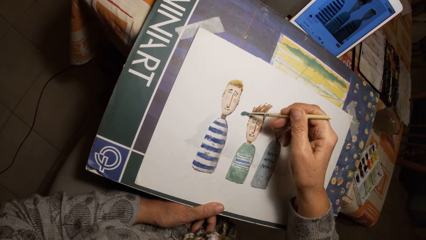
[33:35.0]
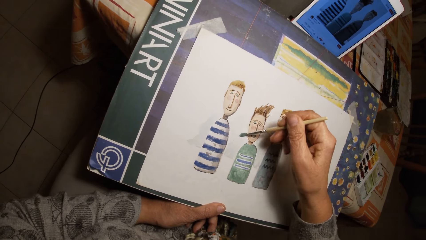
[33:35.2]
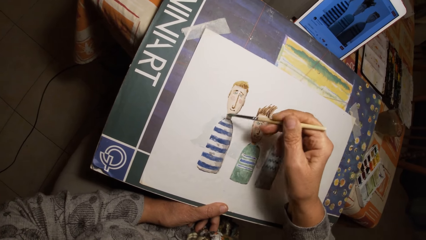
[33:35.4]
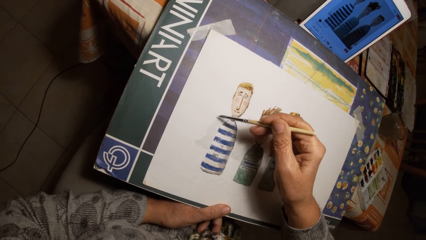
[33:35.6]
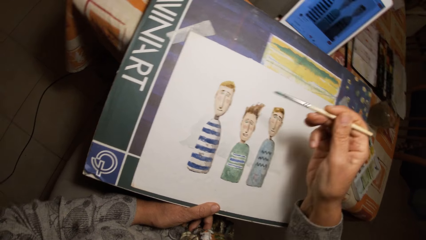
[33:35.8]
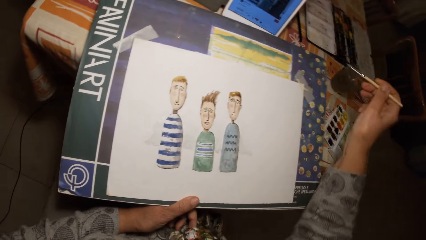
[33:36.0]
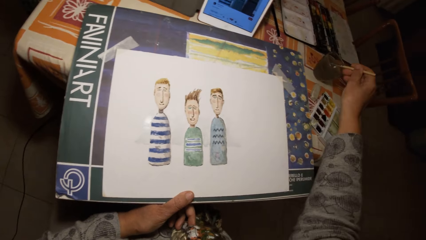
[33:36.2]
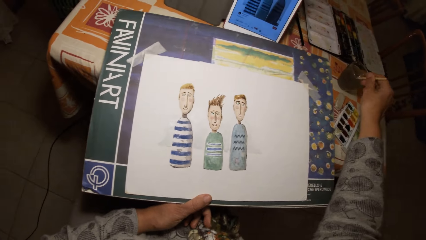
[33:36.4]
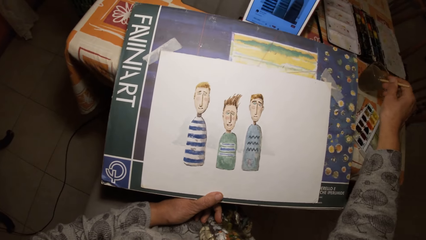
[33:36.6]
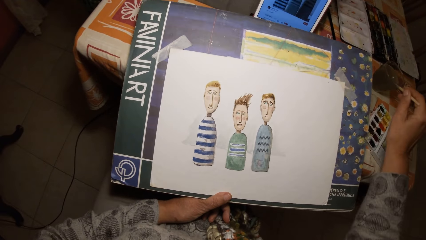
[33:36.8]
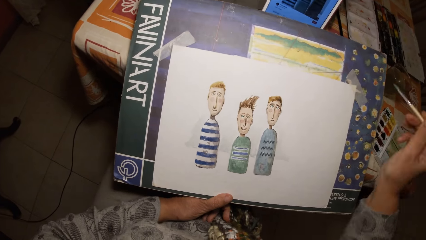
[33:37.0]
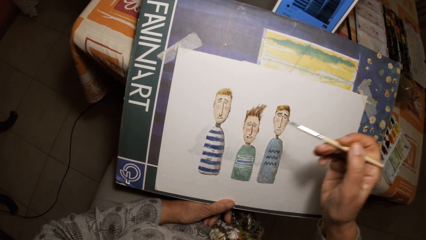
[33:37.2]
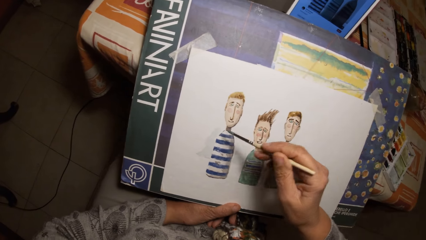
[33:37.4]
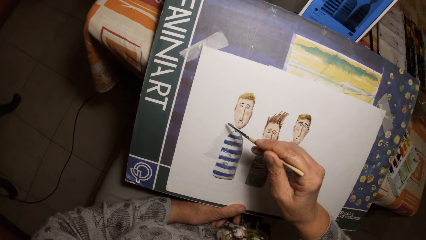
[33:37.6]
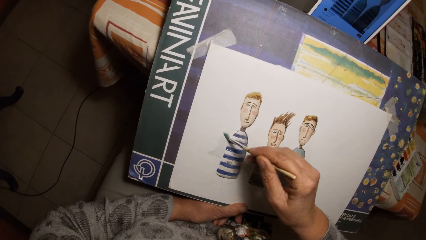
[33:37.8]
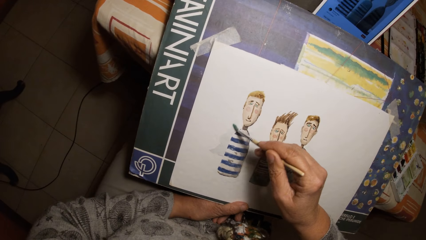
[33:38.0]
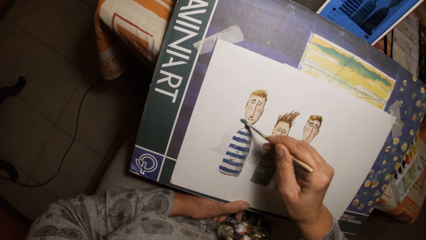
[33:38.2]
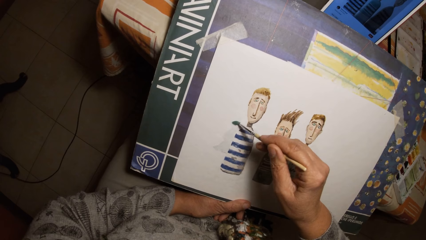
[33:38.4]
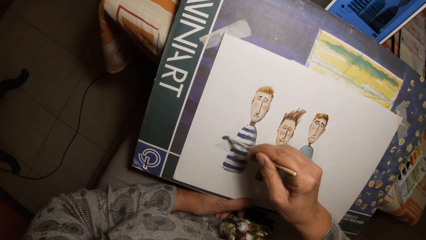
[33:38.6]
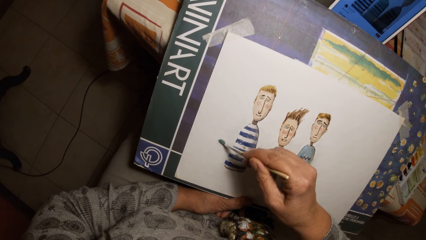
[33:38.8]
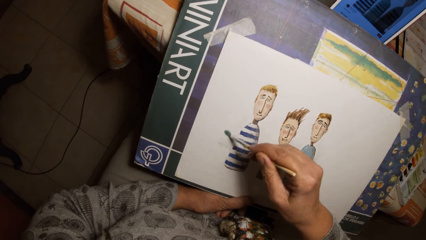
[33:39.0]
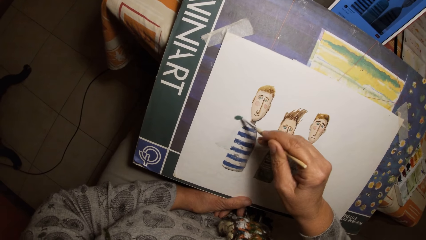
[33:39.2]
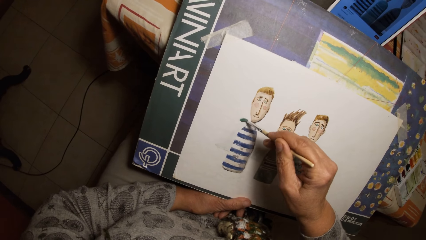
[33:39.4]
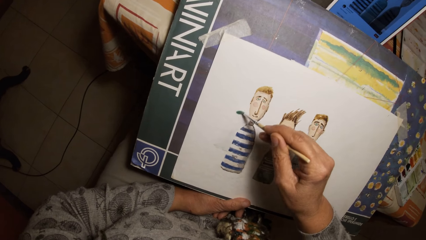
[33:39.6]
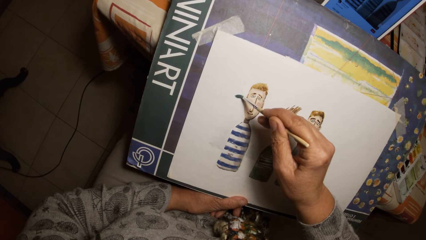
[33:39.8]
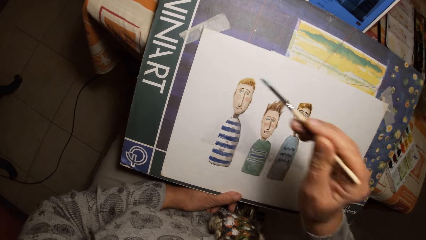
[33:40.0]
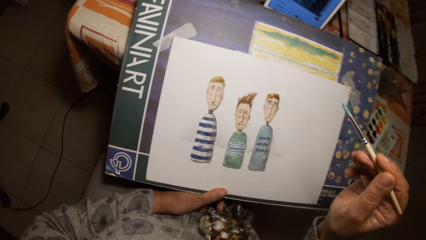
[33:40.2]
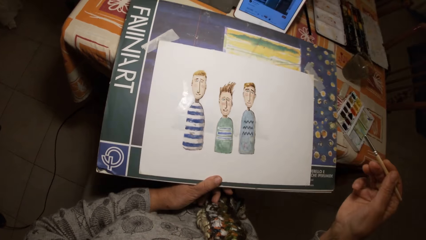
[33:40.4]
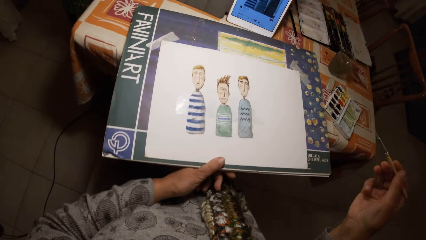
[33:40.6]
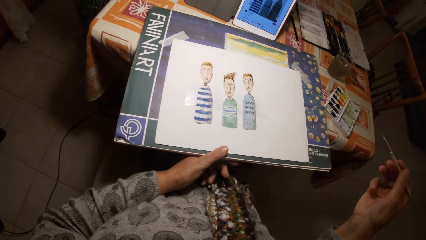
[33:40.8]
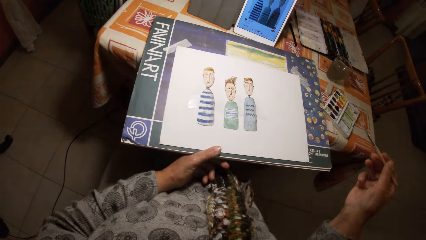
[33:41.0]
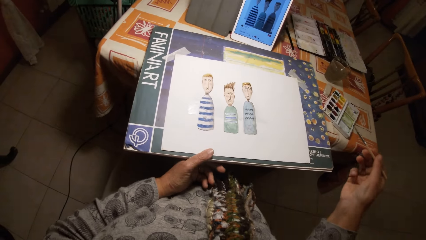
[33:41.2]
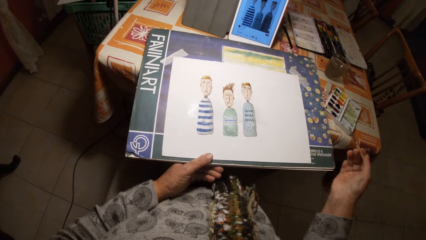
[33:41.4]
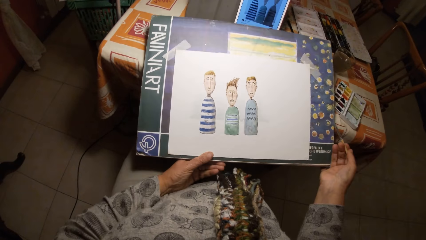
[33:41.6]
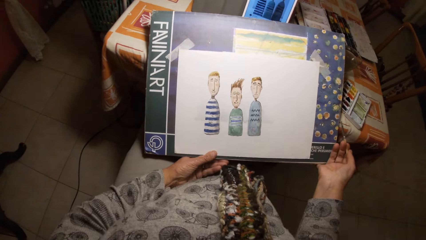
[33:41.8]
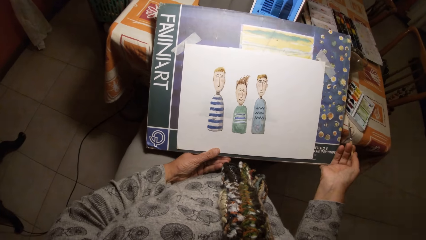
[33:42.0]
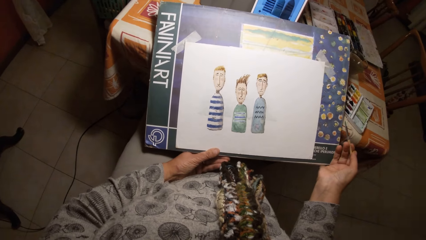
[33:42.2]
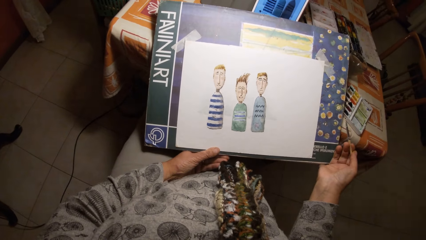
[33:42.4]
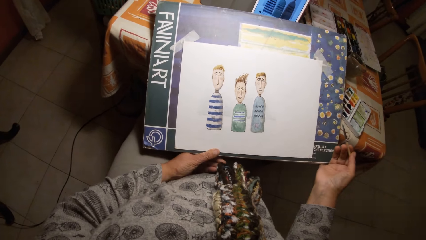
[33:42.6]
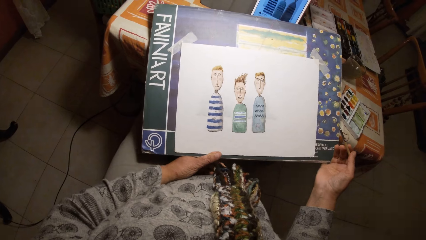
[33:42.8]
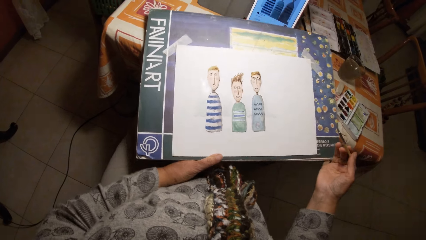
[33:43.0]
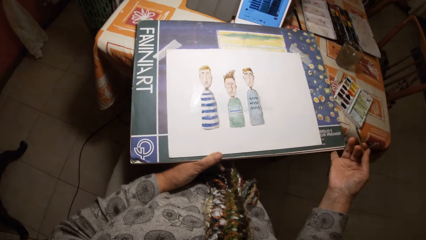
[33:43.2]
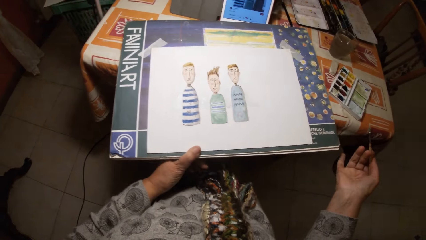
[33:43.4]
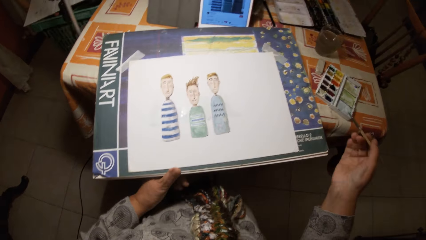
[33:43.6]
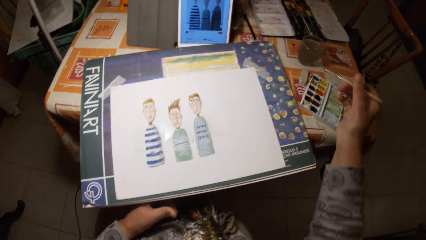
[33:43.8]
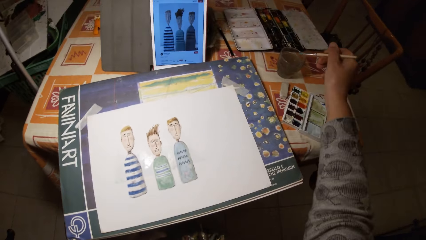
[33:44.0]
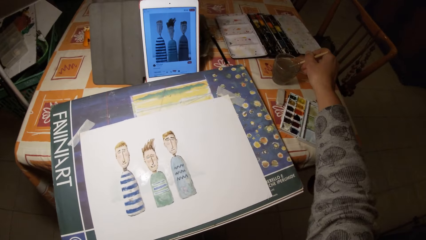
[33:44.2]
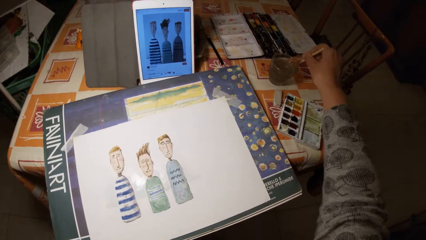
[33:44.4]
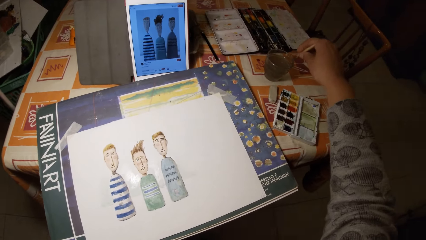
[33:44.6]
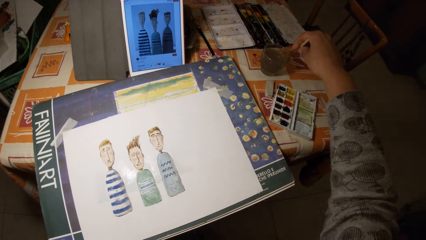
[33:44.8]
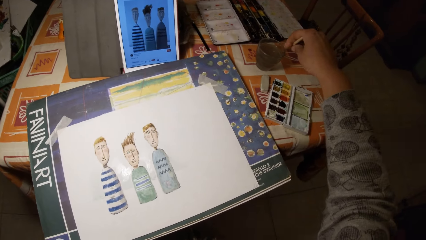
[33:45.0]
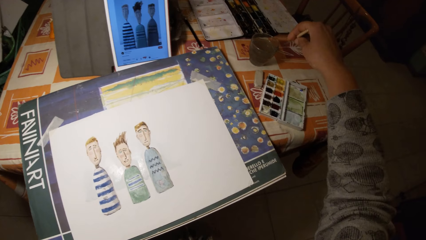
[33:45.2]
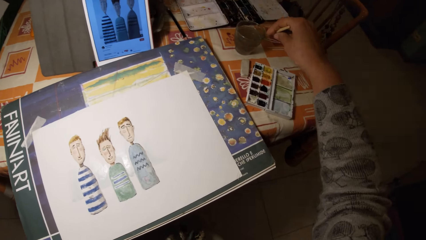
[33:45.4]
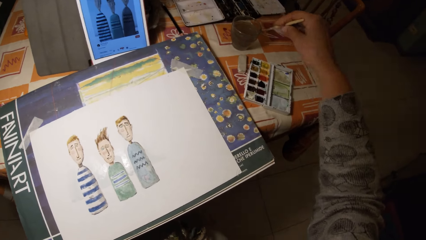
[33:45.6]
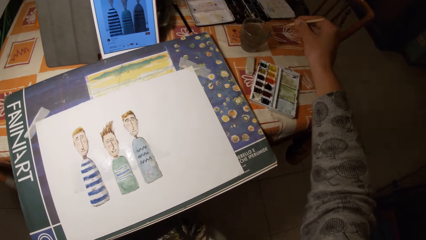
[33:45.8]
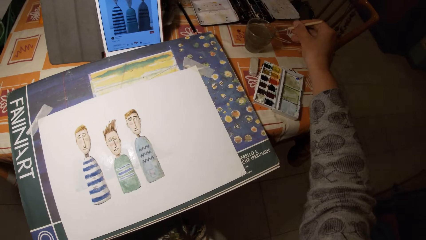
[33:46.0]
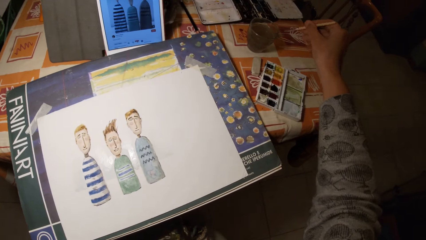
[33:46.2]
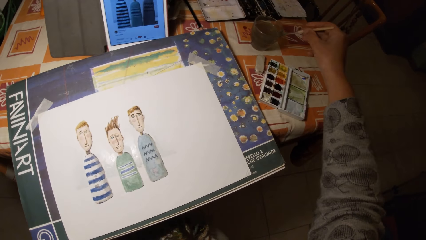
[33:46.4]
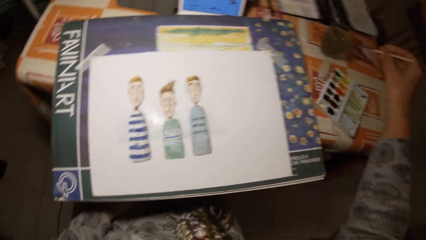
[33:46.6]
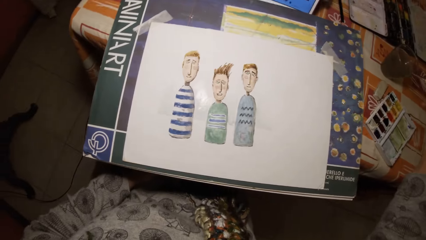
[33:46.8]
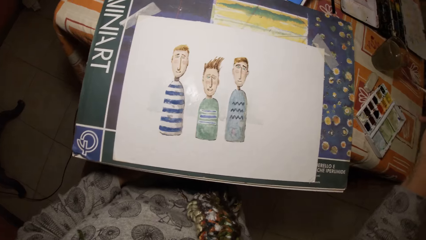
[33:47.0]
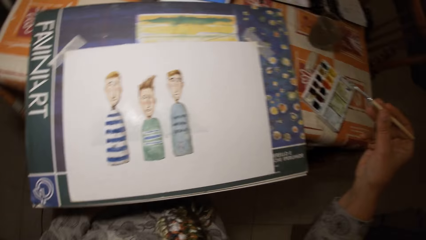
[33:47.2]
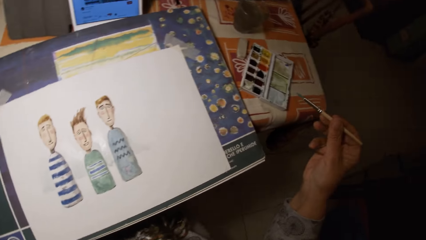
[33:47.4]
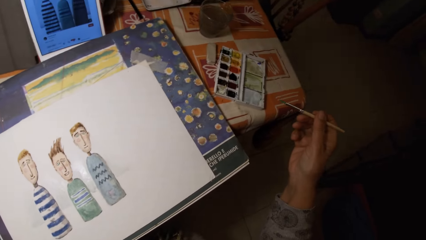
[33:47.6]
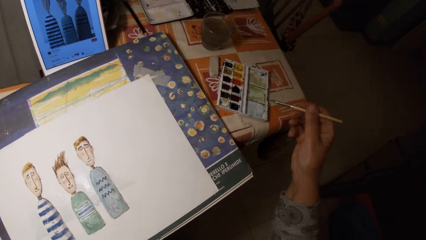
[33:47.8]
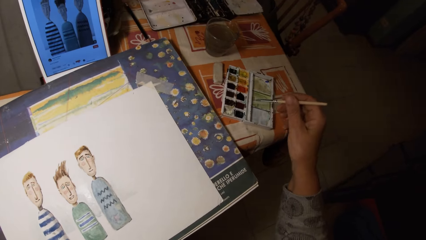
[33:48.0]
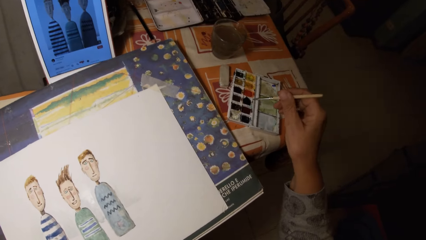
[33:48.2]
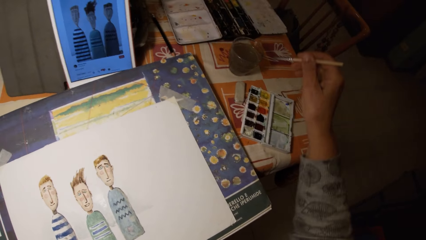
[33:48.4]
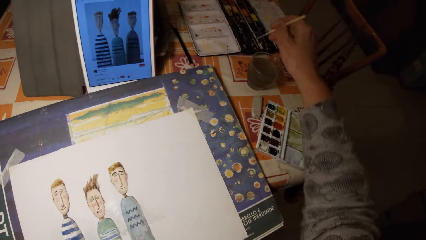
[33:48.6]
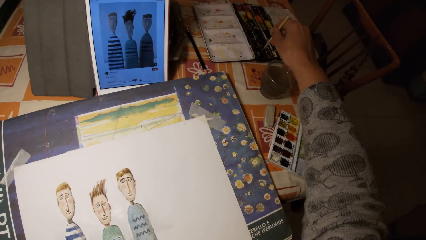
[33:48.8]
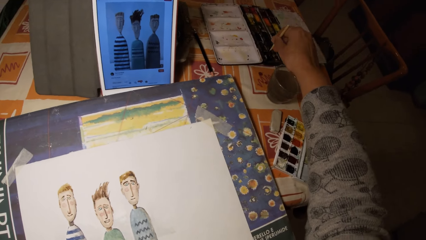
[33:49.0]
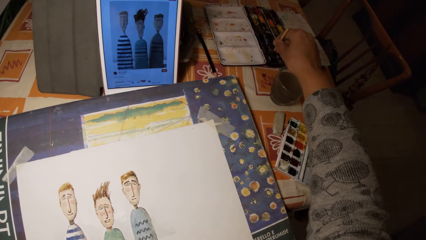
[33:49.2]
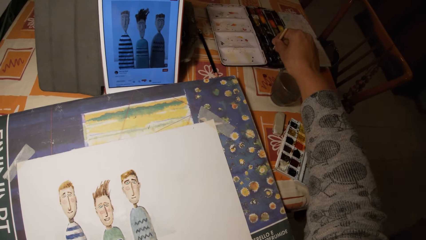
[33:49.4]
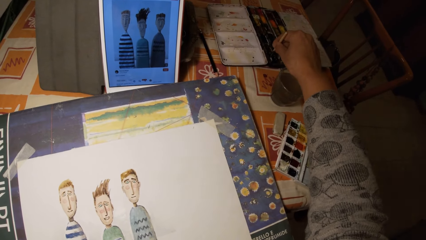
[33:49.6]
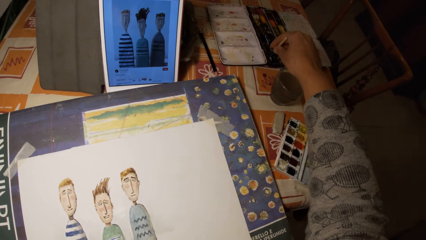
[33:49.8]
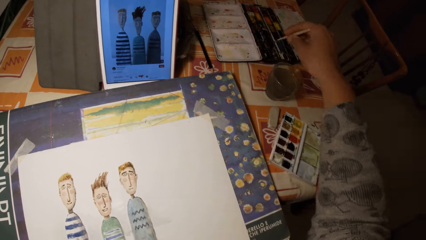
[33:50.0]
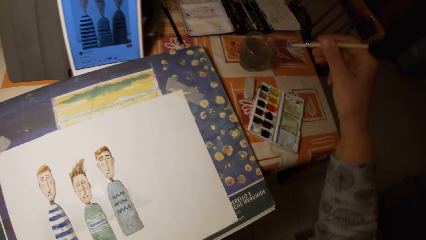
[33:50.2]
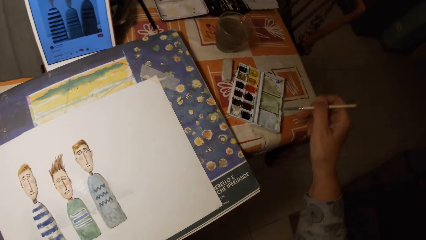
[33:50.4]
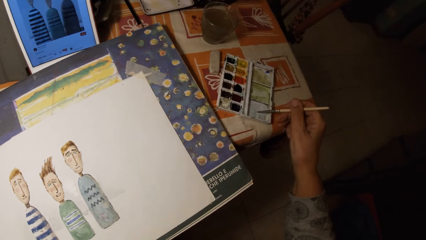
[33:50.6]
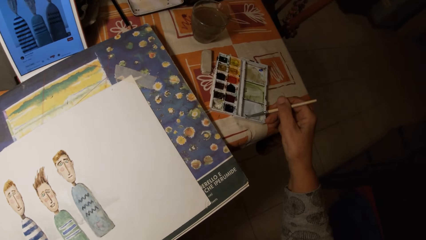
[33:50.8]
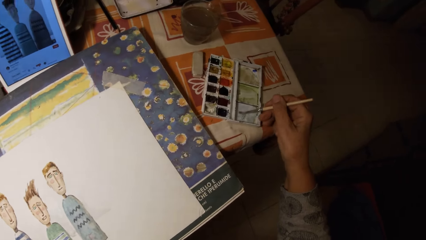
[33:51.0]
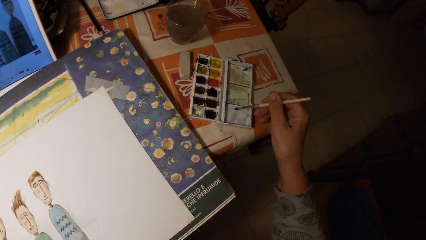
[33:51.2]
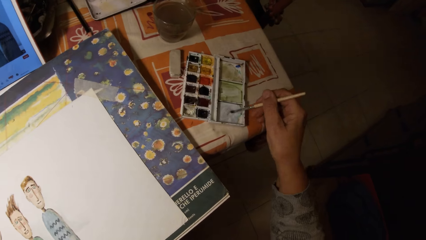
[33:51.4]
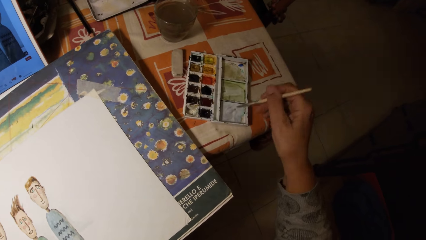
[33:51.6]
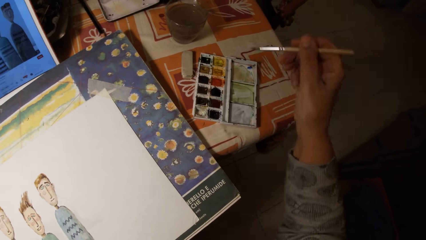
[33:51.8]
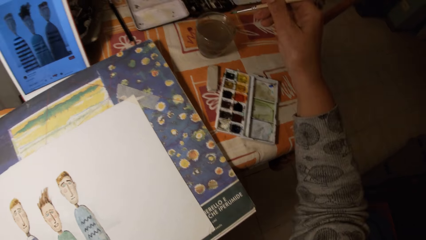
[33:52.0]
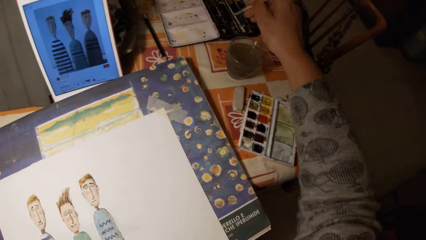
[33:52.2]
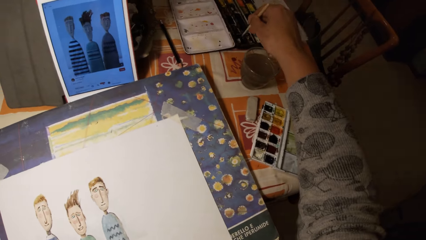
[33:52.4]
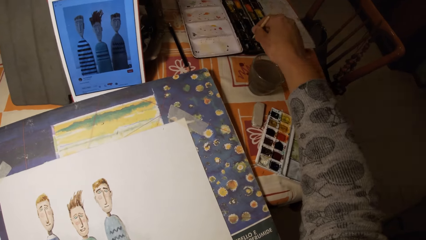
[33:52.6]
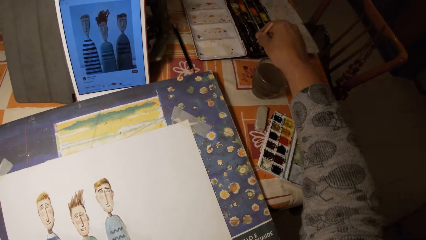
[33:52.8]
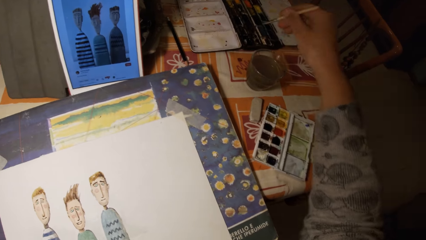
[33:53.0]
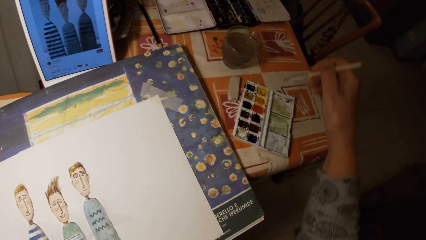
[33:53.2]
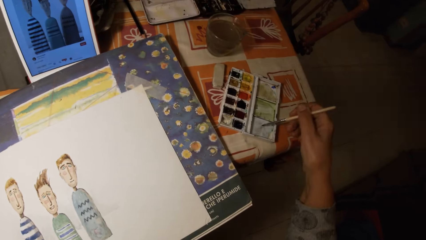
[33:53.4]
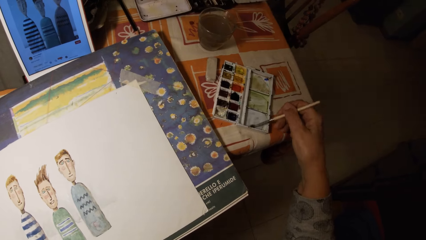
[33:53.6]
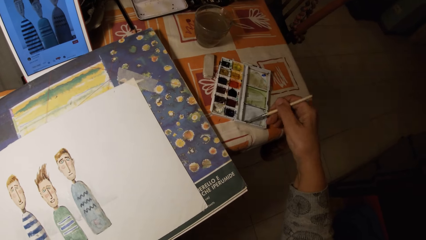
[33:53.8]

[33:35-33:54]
The camera wearer dips the paint brush in his right hand in the cup of water on a table. He adjusts the drawing board with his left hand. He draws on the paper with the paint brush in his right hand. He adjusts the drawing board with his left hand. He looks at the painting. He dips the paint brush in his right hand in the cup of water on the table. He dips the paint brush in his right hand in the paint palette on the table. He paints the cover of the paint palette with the paint brush in his right hand. He dips the paint brush in his right hand in the paint palette on the table. He paints the cover of the paint palette with the paint brush in his right hand.
